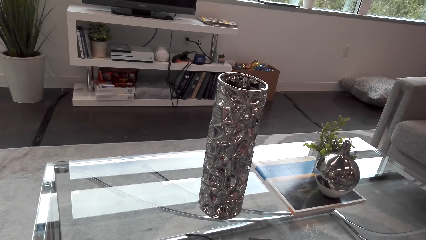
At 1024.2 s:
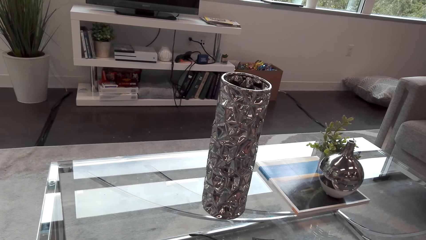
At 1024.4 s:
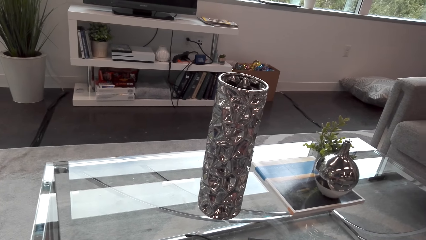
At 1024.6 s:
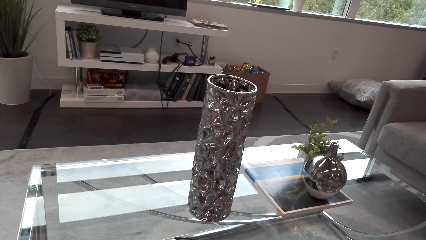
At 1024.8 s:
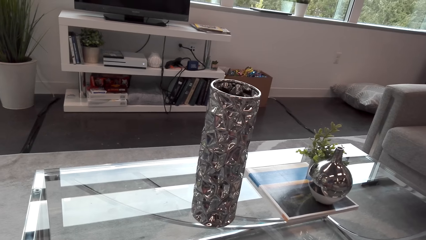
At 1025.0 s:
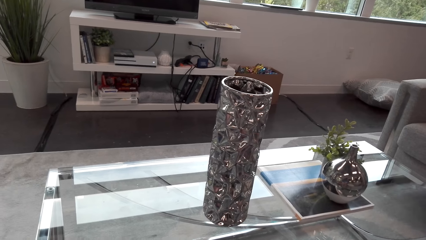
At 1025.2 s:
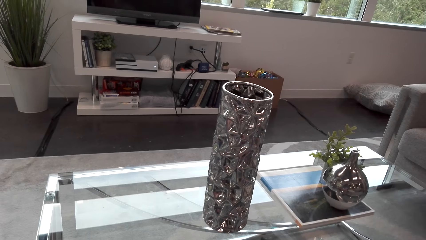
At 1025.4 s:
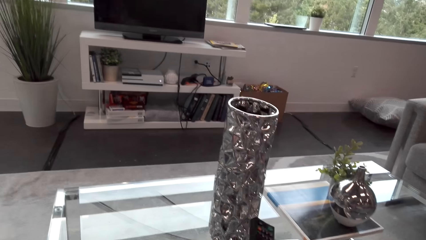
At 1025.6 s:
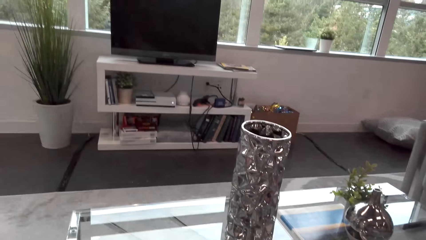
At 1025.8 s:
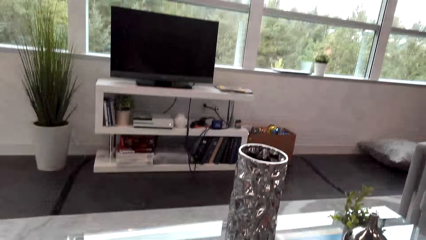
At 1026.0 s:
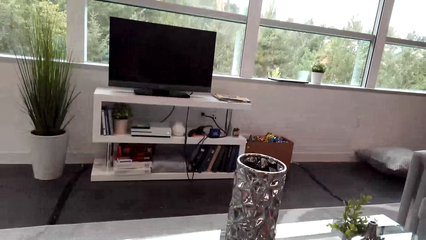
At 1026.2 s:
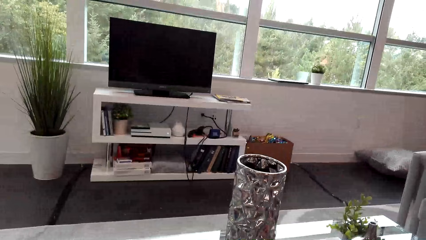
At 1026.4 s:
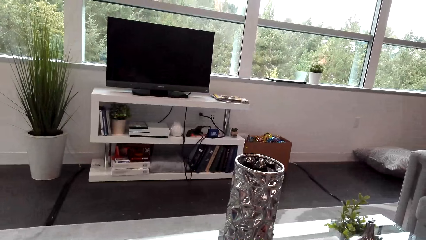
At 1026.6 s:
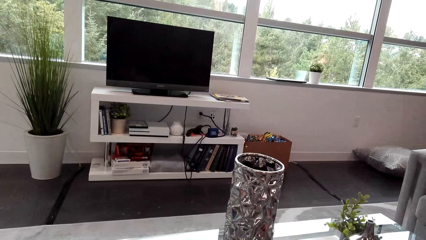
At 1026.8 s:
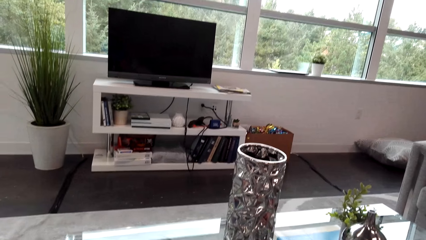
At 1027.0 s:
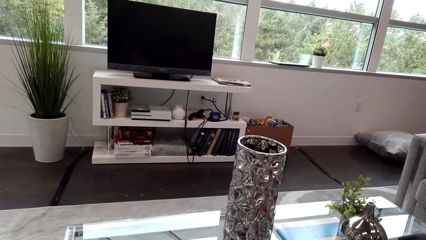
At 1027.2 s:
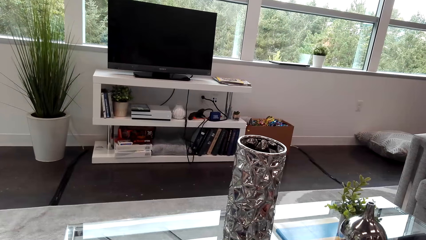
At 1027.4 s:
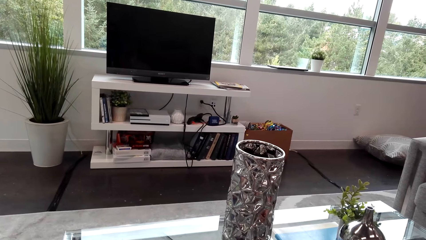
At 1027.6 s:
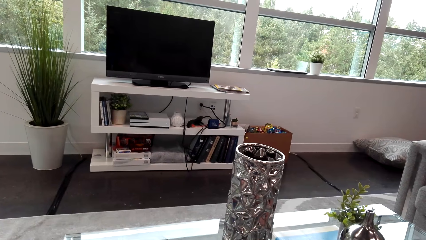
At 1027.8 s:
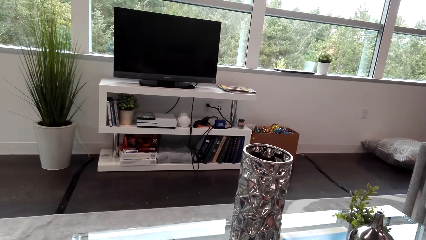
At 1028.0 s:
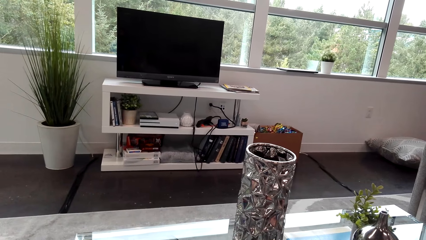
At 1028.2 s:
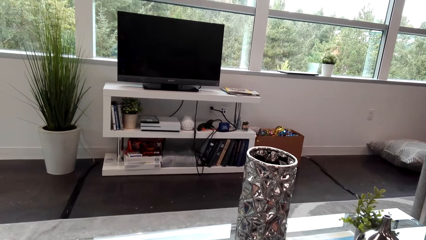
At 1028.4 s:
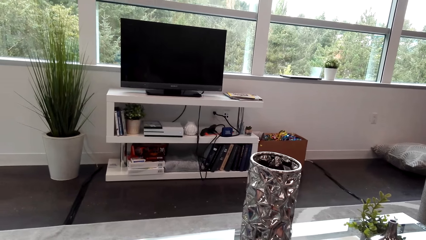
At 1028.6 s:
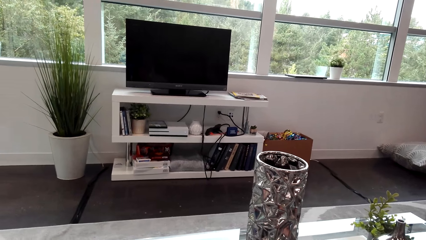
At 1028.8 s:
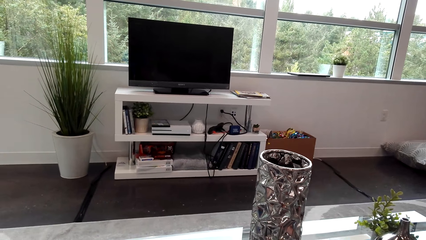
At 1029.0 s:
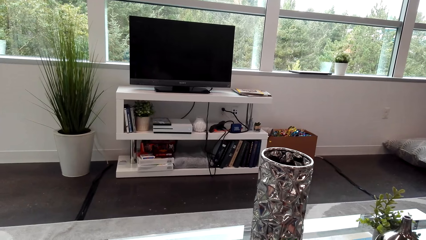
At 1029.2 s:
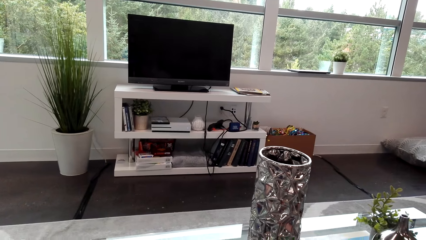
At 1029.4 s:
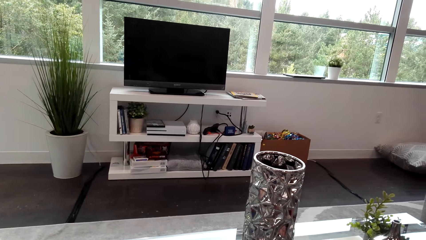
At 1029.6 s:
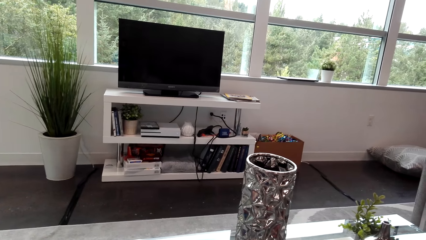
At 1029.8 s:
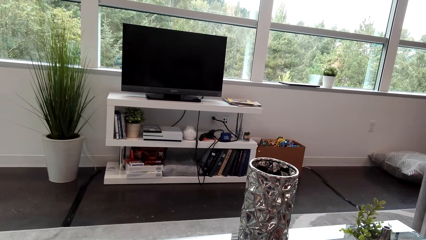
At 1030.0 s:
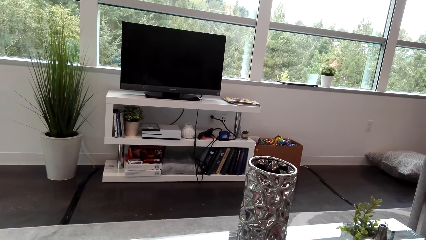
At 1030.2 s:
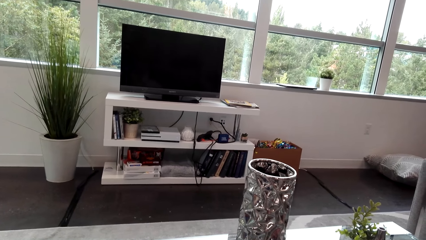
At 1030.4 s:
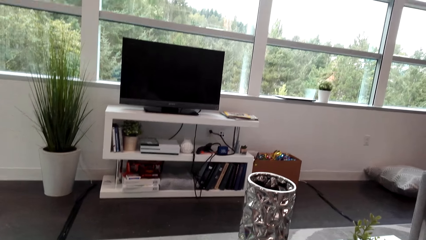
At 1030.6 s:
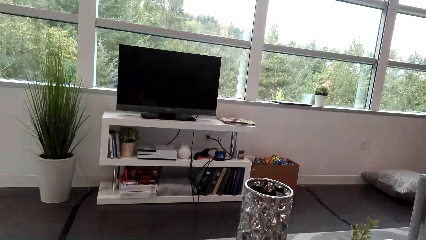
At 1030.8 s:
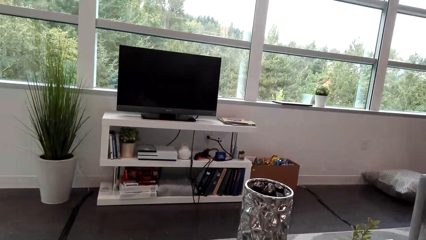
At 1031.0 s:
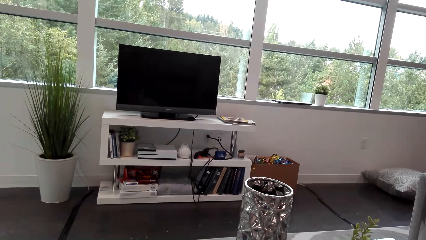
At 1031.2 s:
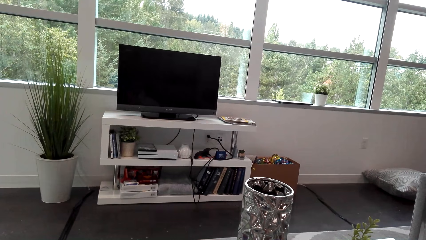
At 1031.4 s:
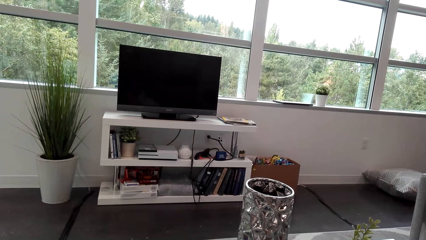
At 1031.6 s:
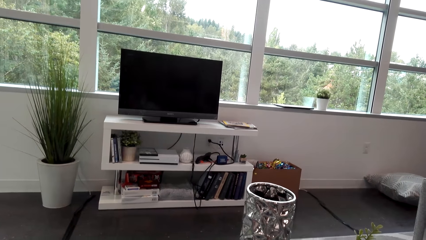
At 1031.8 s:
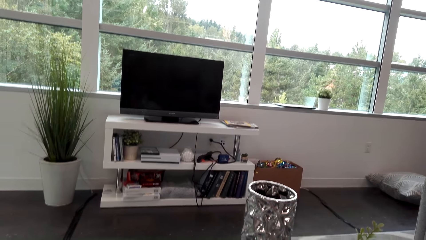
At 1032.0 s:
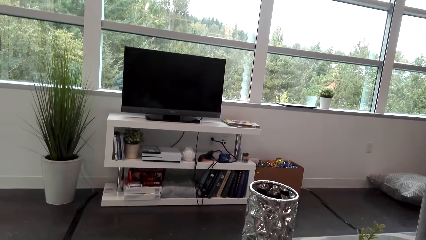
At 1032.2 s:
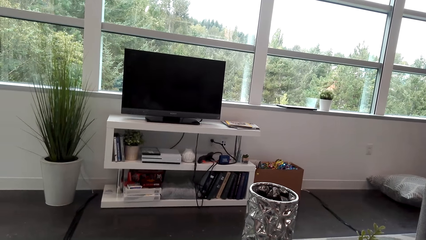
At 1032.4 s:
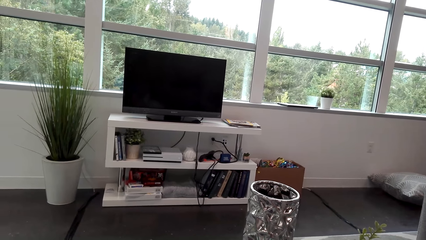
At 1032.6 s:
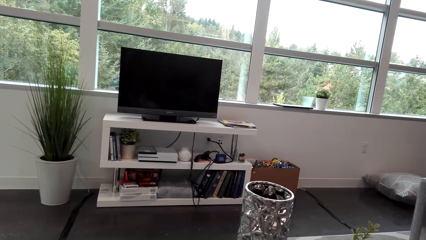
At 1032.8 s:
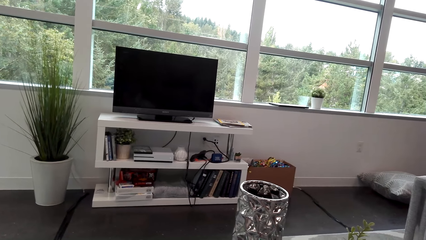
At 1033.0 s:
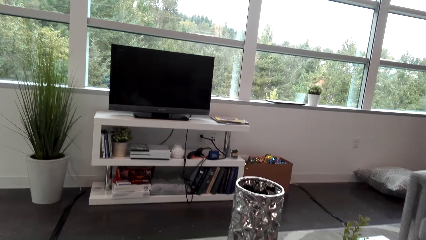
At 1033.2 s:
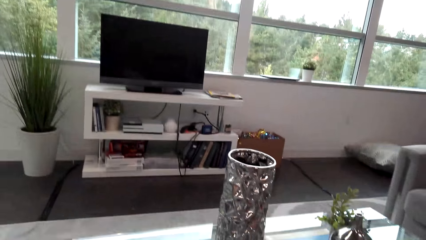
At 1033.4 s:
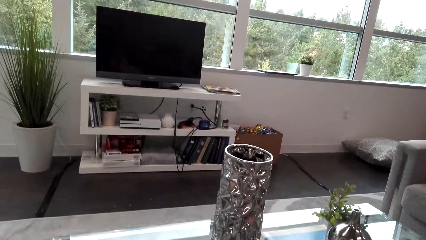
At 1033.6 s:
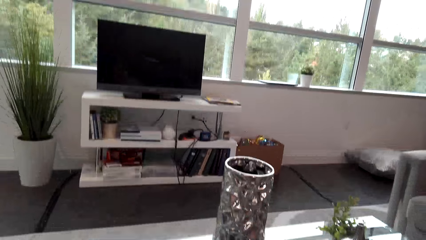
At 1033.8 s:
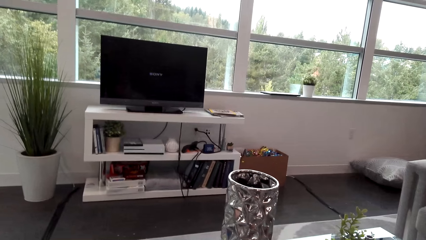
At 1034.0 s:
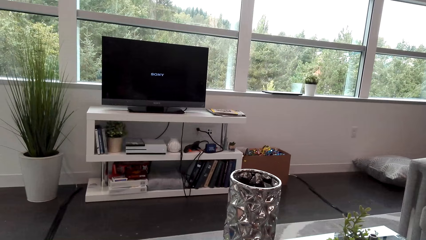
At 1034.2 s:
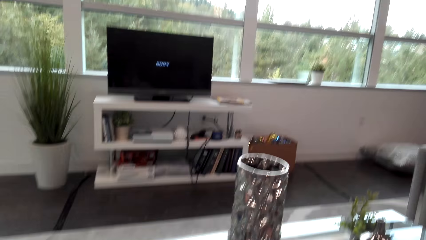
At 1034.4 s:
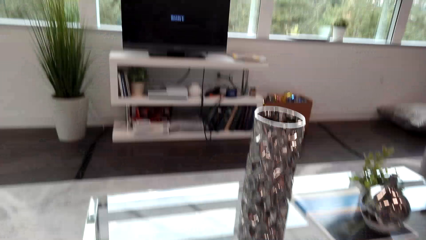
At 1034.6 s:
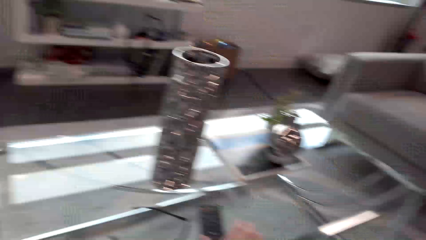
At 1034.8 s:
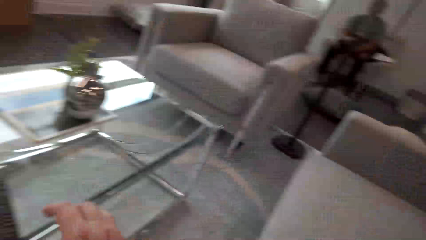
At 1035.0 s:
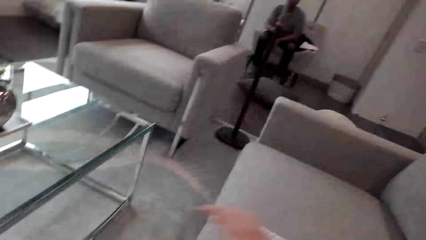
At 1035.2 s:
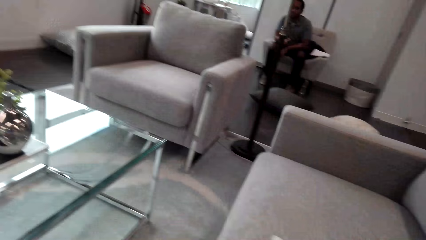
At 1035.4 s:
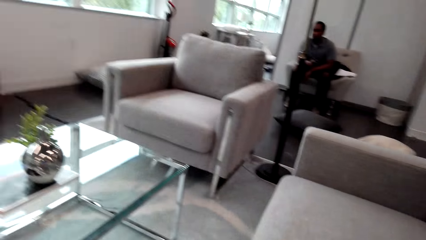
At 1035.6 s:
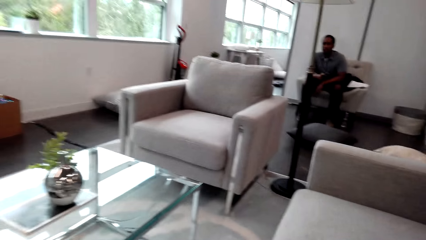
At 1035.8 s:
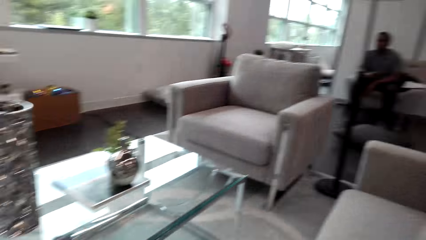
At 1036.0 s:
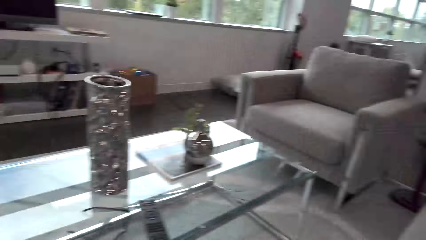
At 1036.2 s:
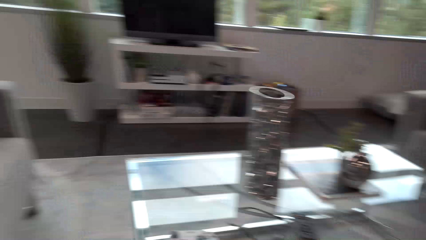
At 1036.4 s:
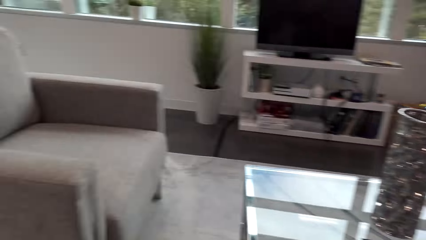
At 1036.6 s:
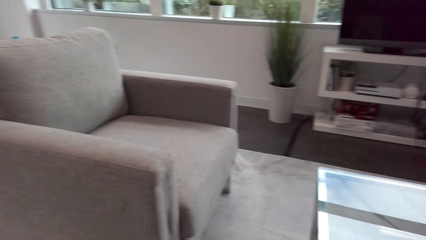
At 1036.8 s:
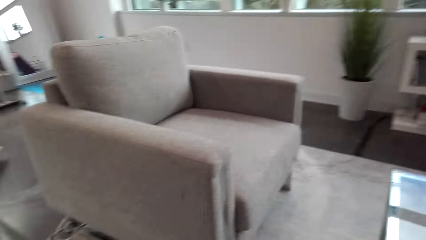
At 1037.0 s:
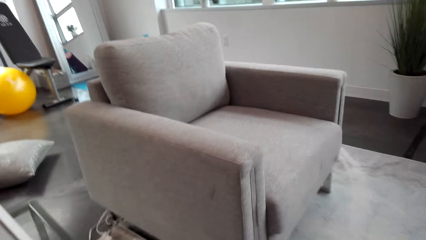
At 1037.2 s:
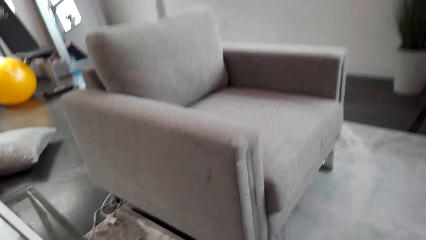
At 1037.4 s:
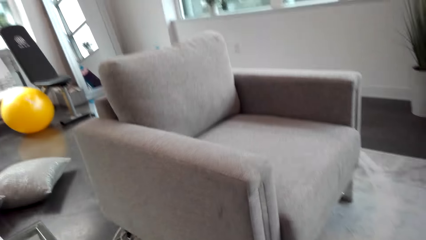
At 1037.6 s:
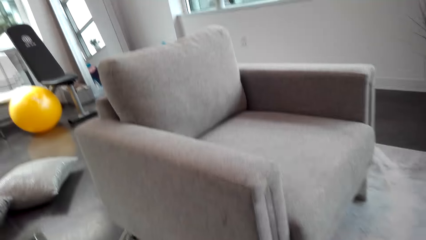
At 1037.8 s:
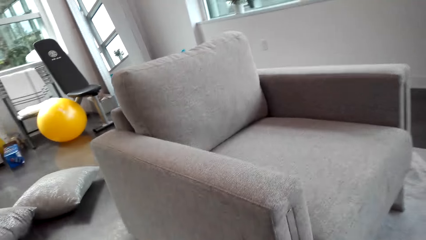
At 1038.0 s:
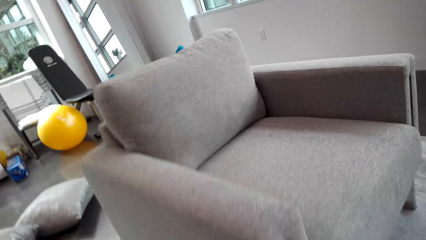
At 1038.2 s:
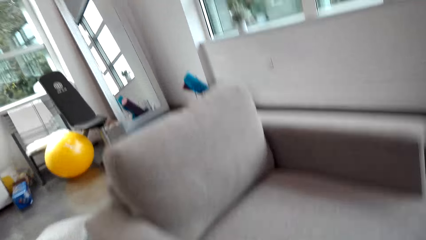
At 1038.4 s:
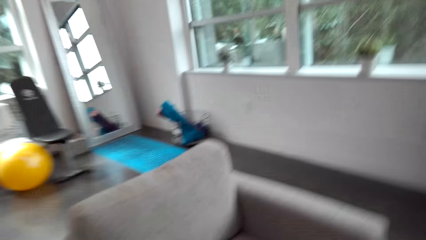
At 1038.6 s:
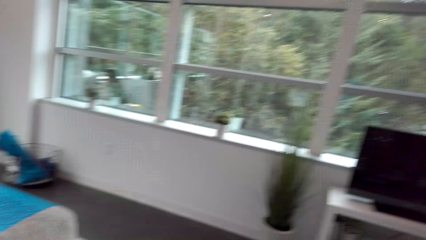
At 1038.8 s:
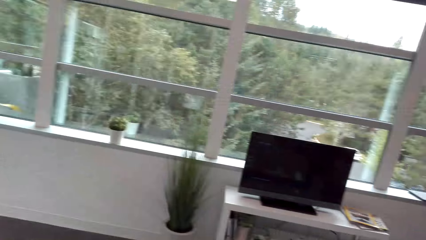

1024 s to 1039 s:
The camera wearer stares at the computer. They walk in the room. They look around.
